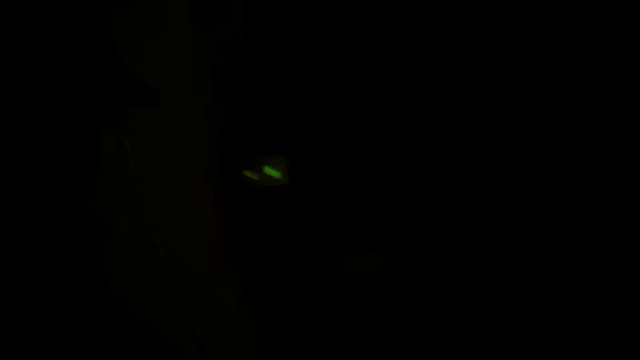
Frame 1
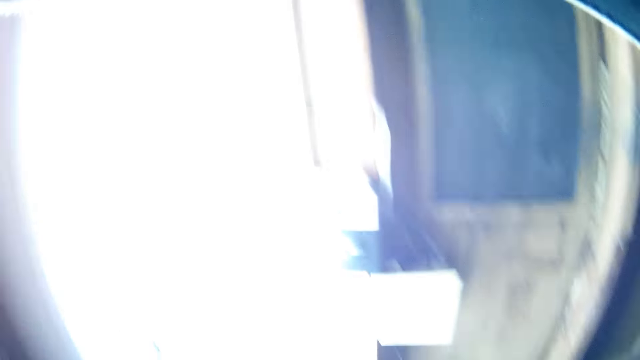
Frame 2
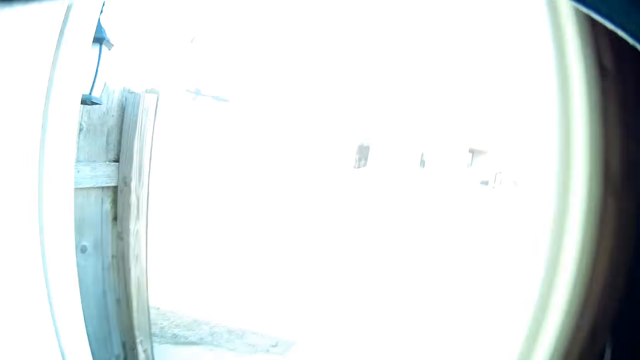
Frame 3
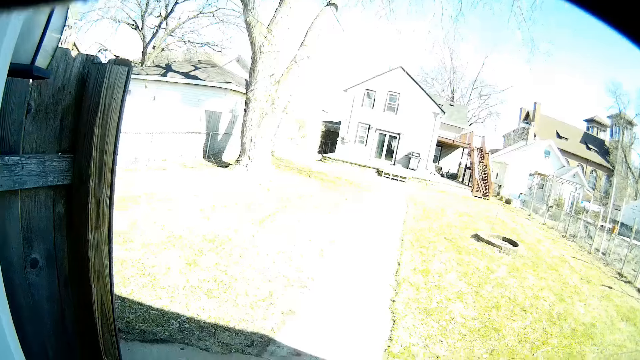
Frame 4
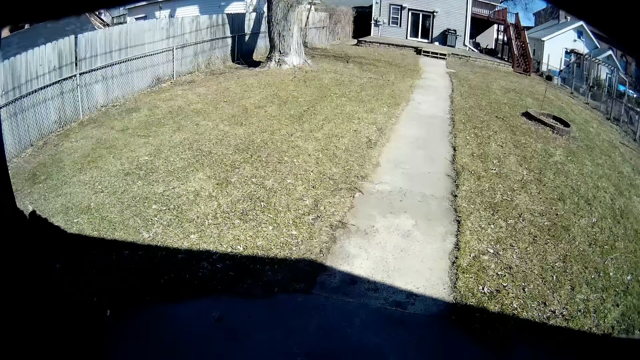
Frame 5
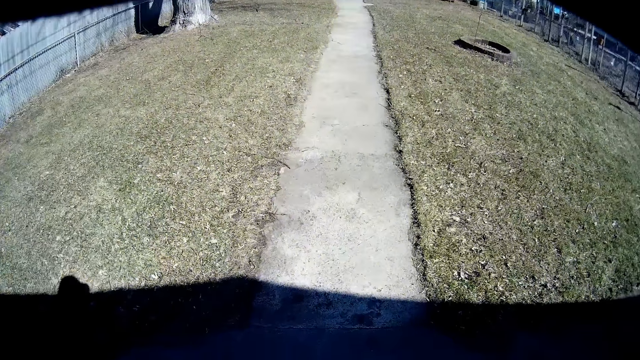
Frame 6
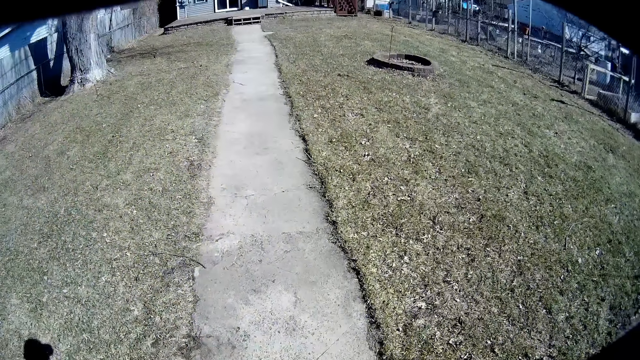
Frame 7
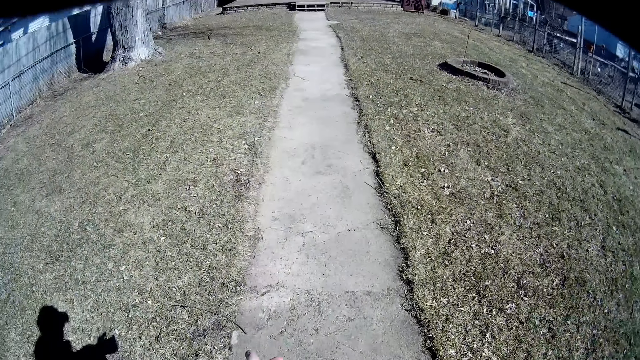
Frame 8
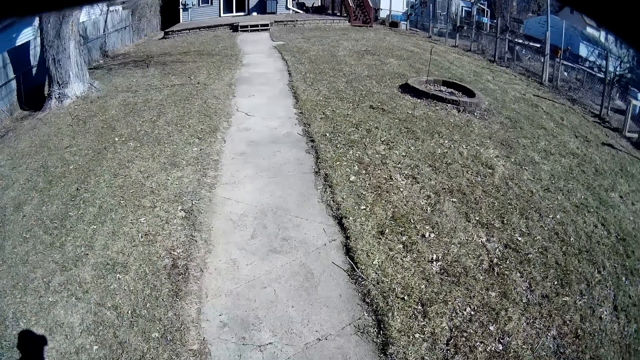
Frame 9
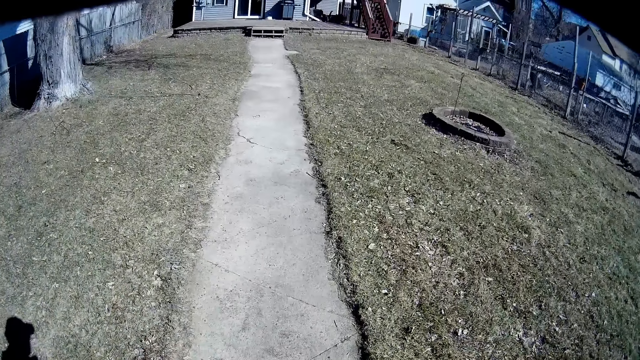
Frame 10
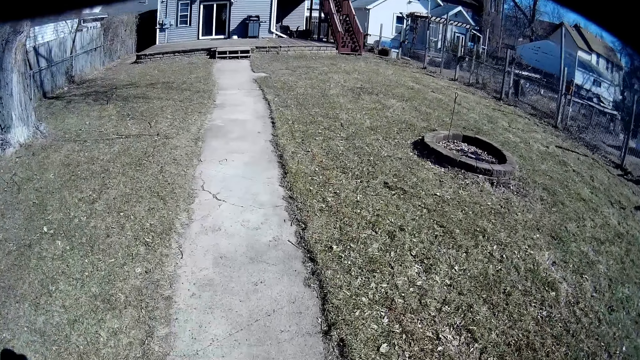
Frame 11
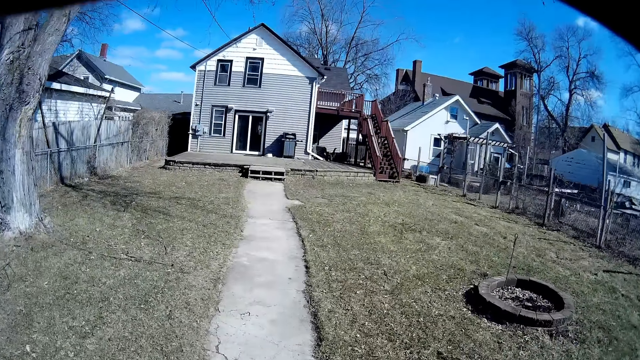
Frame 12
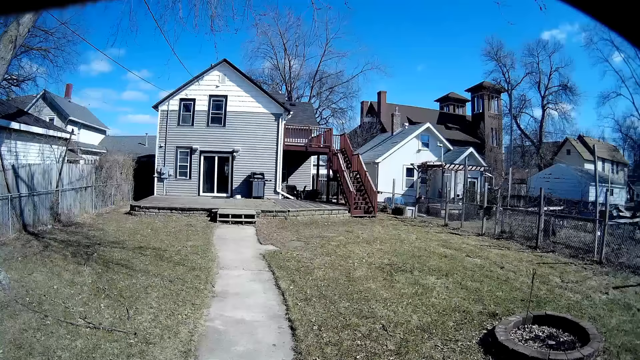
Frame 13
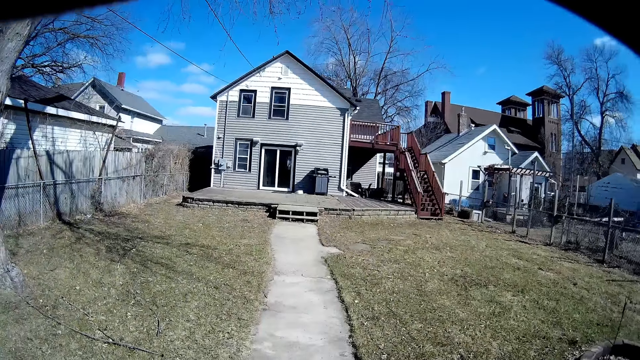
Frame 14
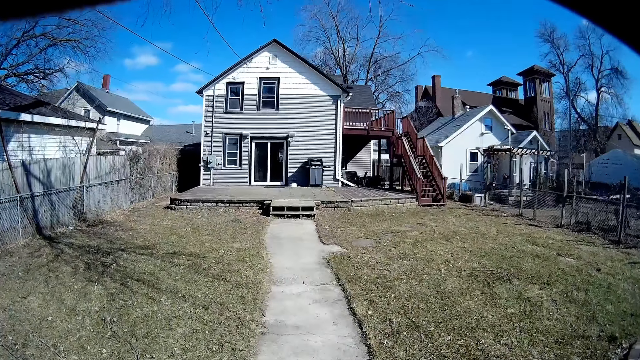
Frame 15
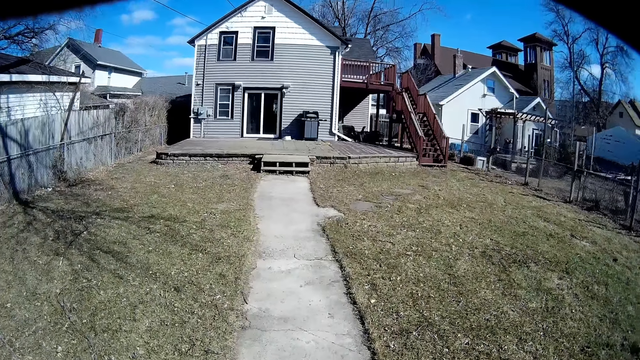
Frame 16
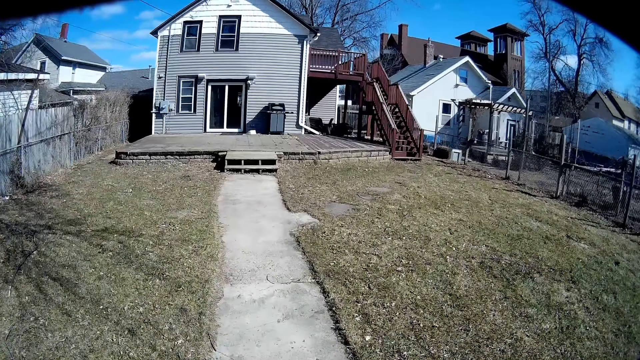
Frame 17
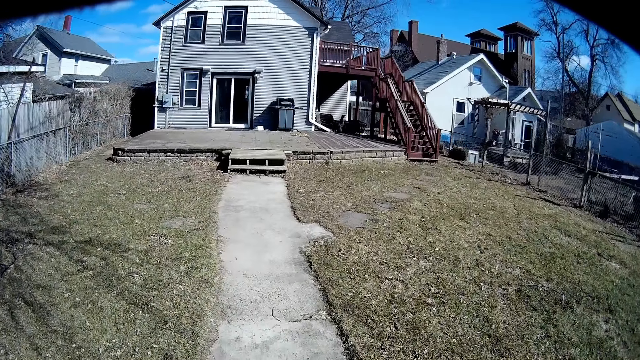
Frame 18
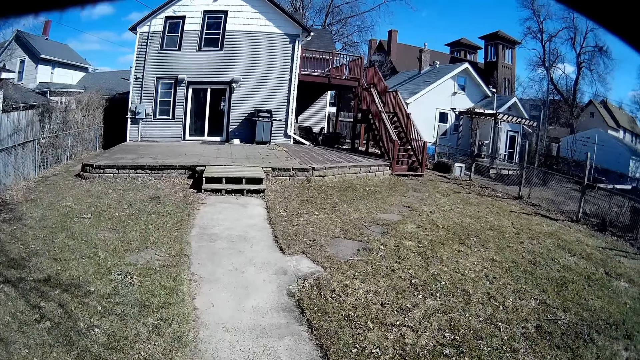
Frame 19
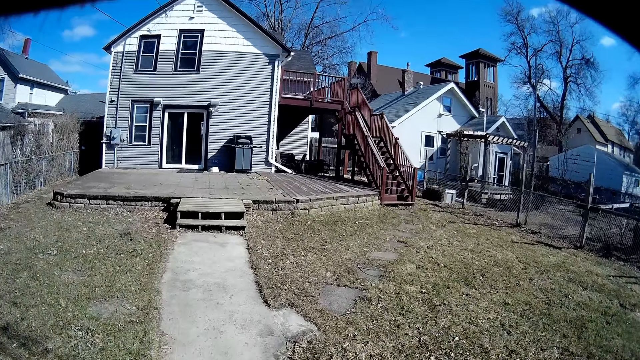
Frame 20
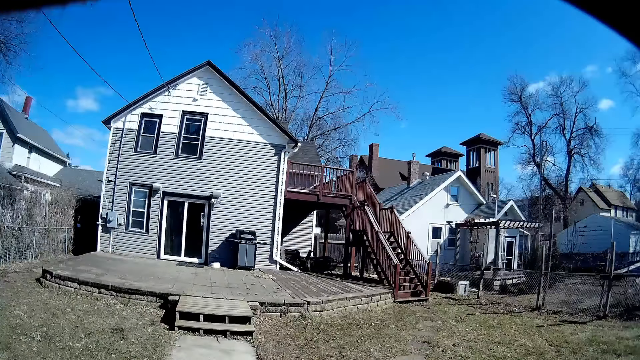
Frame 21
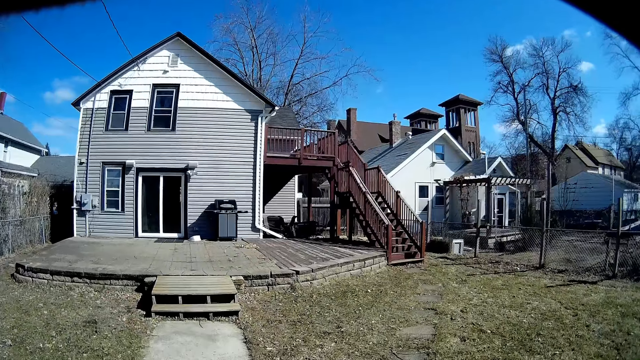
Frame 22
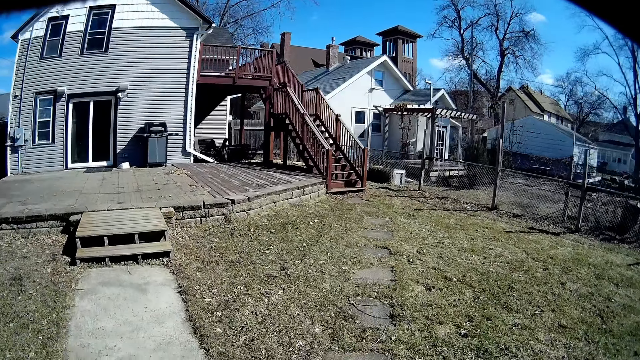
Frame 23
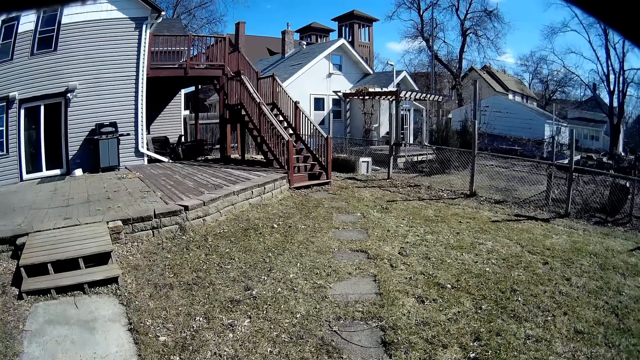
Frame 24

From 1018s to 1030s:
The camera wearer walks around the garden.

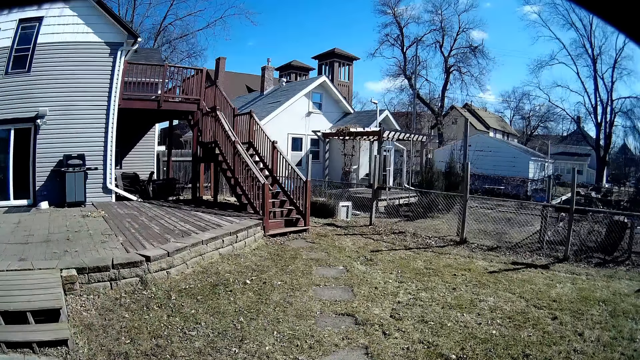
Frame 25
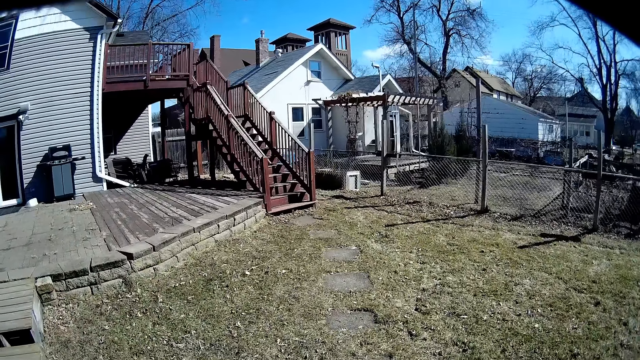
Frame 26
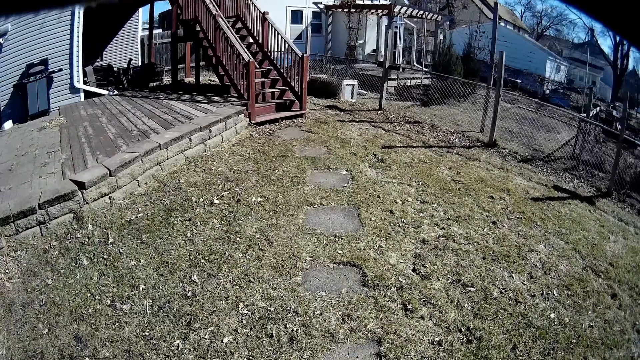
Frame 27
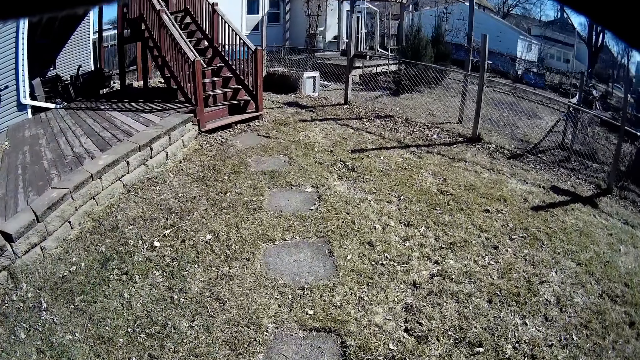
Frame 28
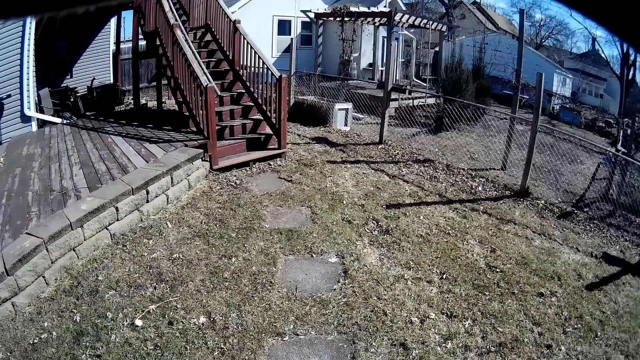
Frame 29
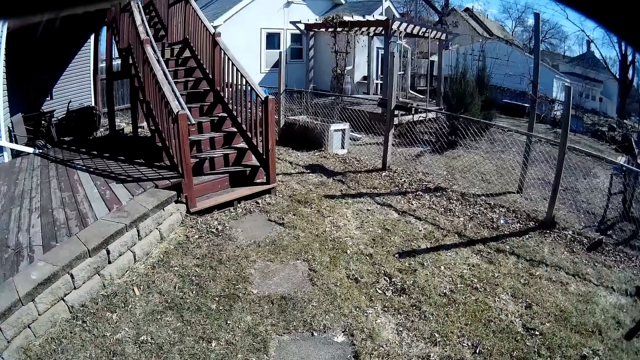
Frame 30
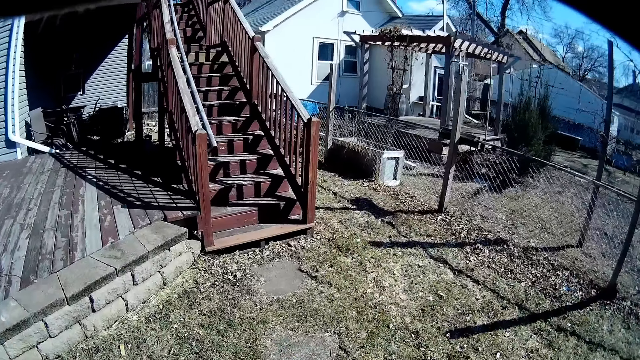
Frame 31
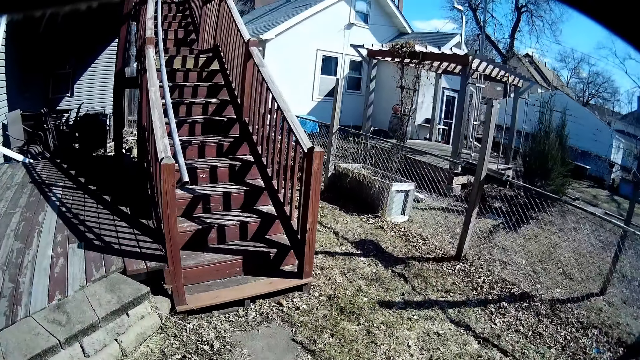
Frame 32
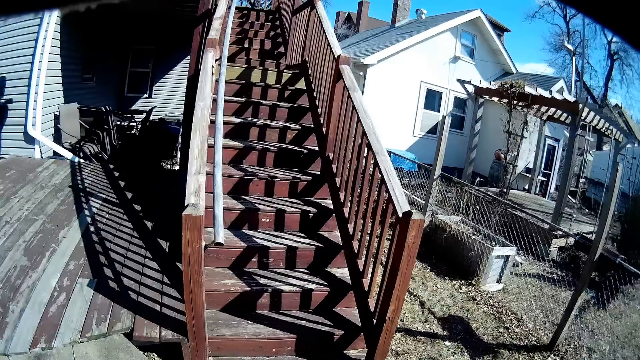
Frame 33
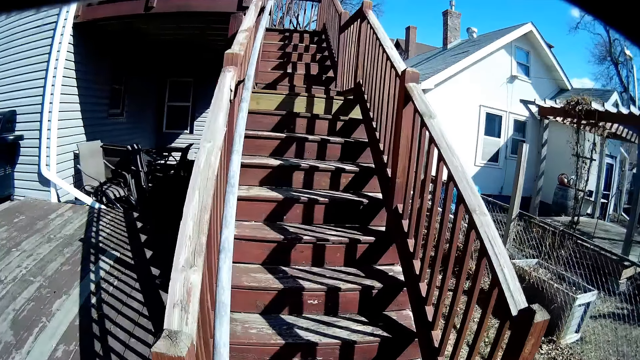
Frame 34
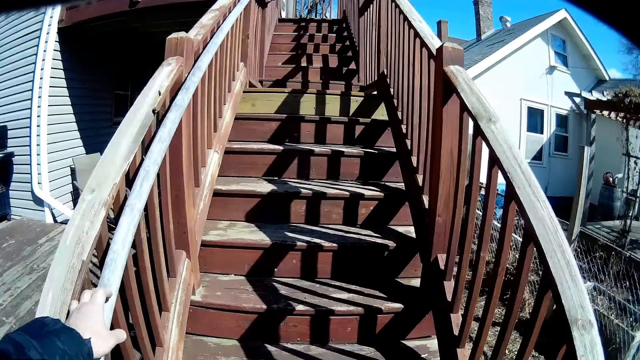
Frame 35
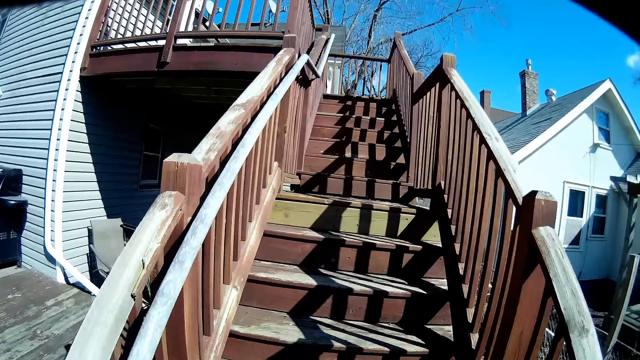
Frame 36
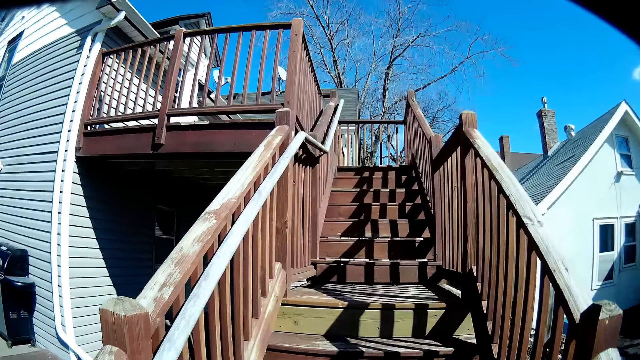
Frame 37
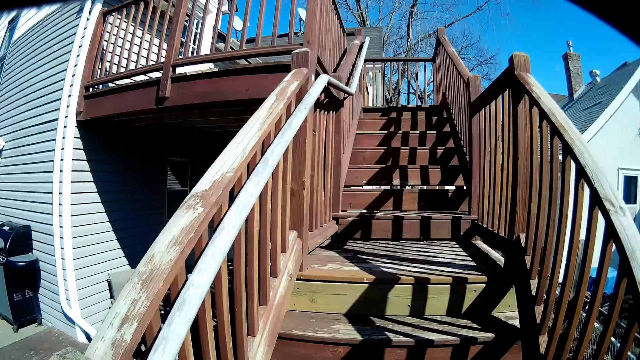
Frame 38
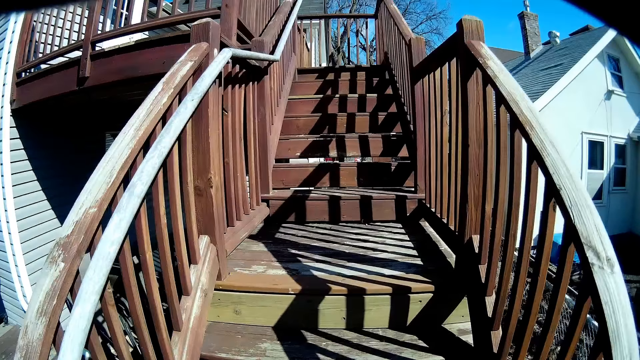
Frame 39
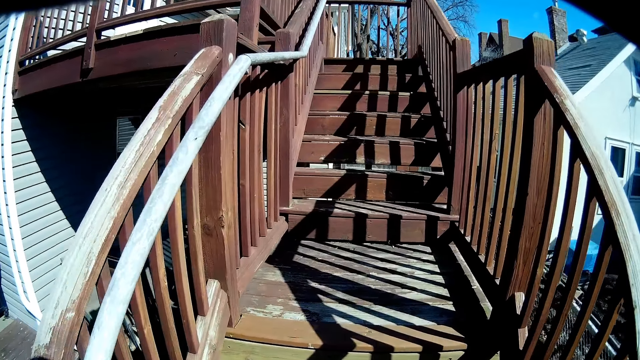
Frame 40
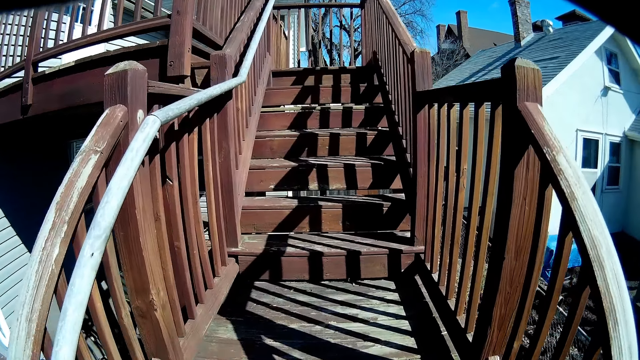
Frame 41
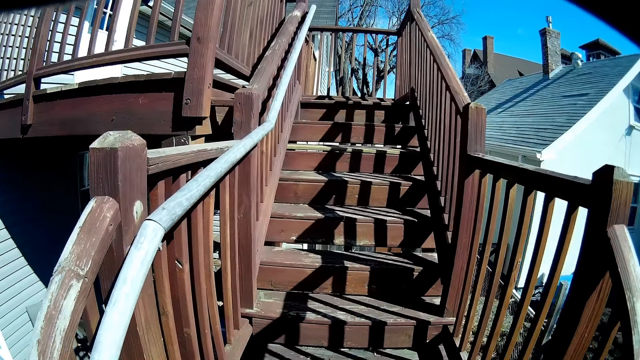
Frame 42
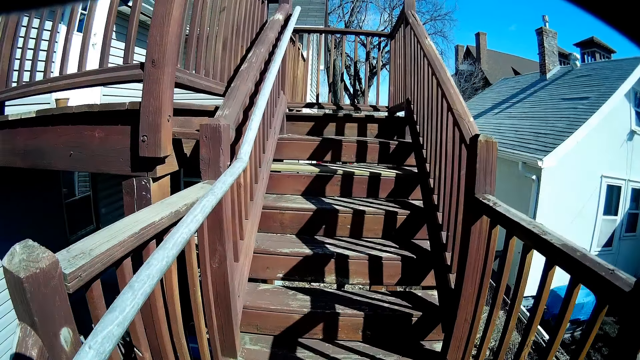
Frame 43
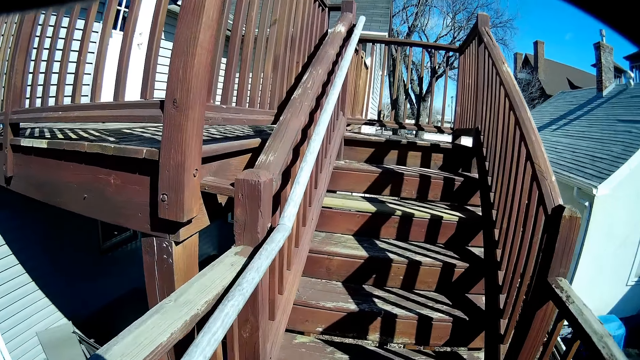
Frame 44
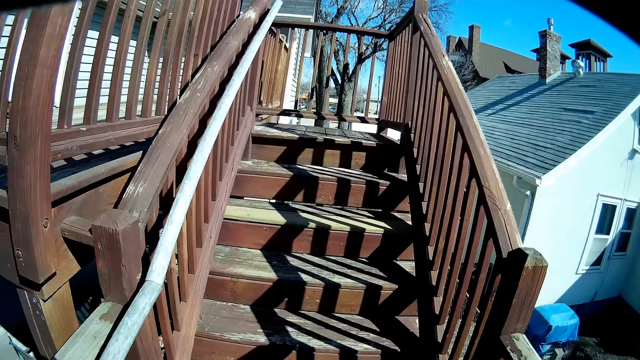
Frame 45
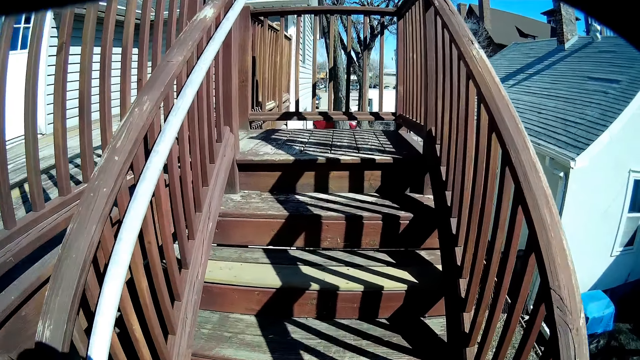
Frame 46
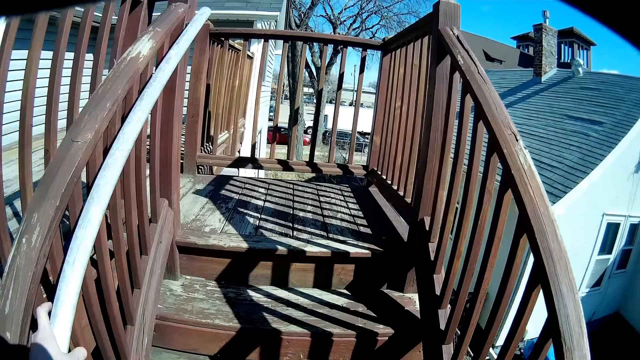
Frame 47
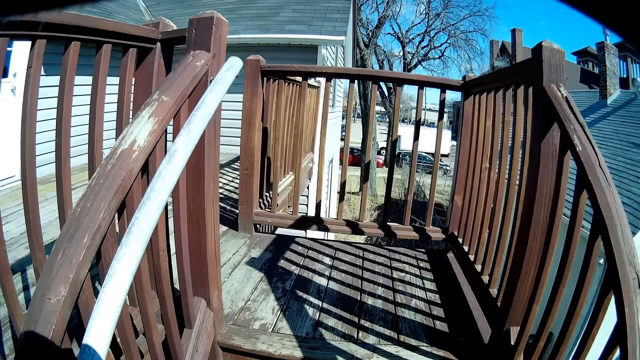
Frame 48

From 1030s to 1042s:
The camera wearer climbs the stairs.
